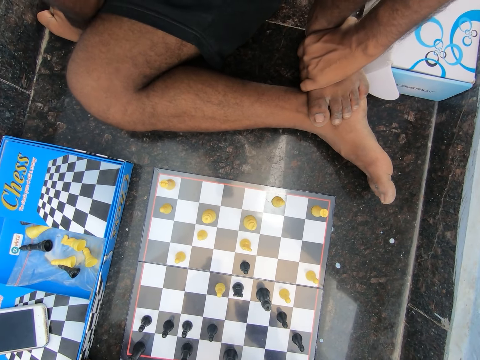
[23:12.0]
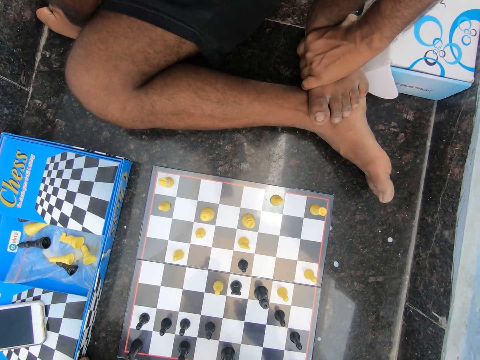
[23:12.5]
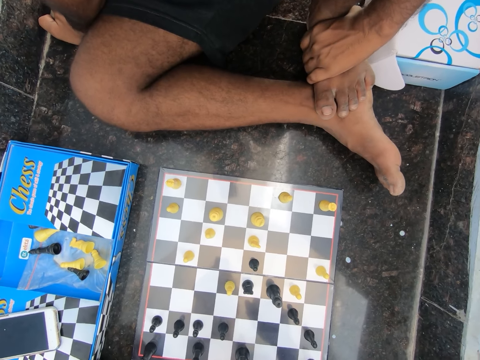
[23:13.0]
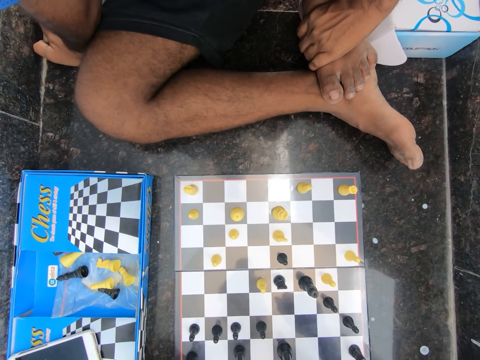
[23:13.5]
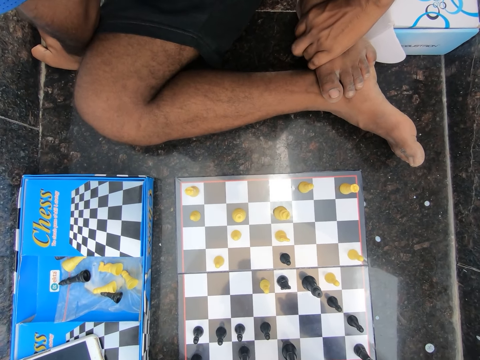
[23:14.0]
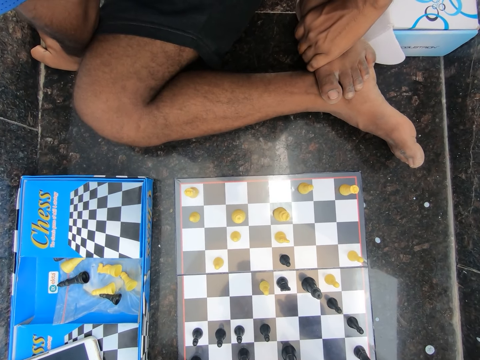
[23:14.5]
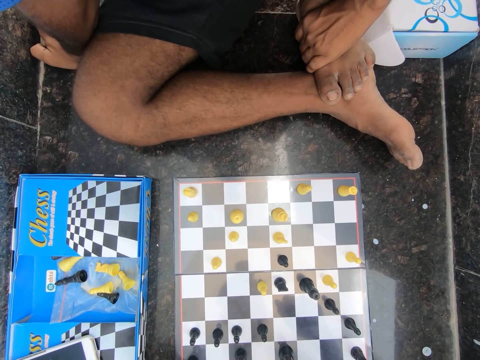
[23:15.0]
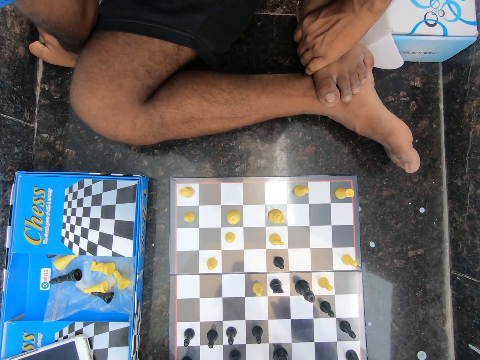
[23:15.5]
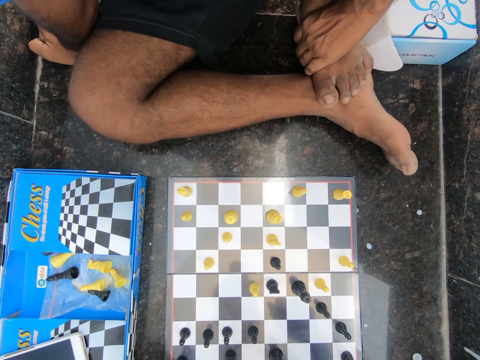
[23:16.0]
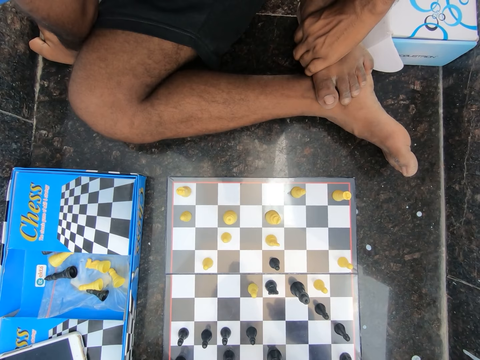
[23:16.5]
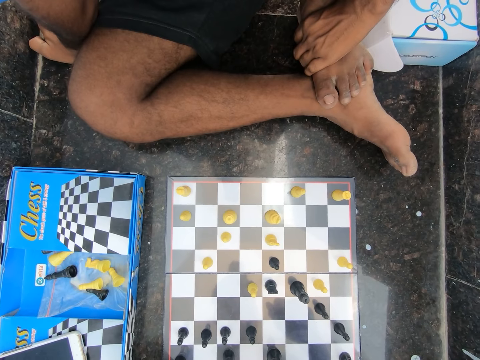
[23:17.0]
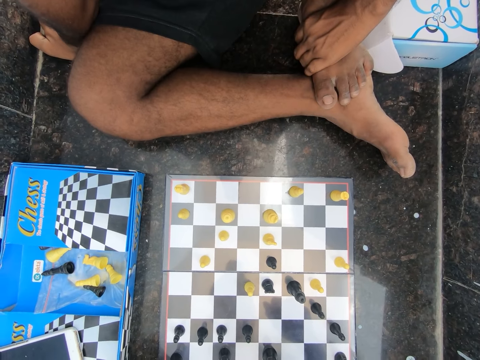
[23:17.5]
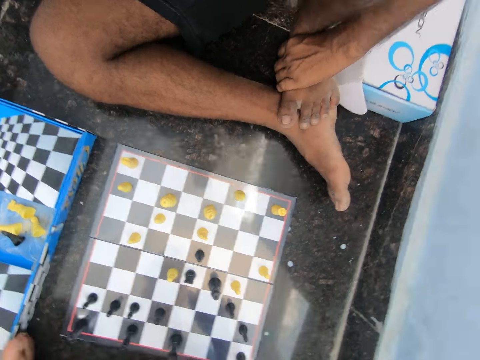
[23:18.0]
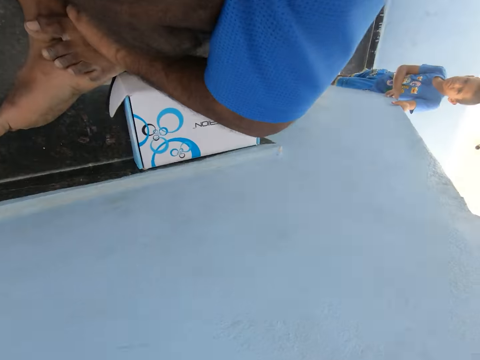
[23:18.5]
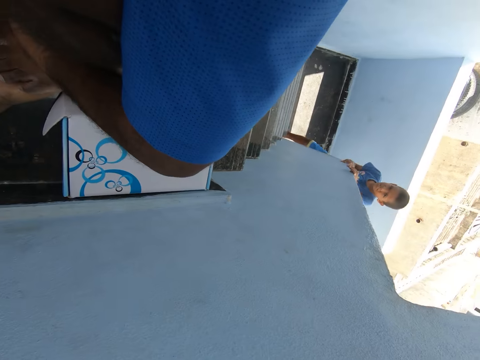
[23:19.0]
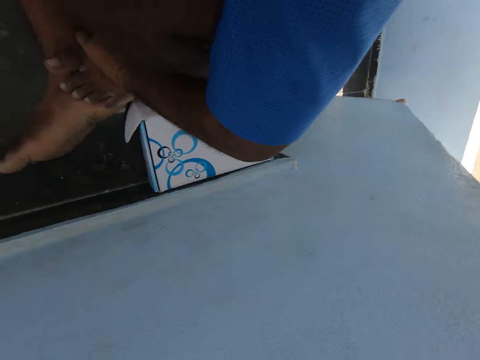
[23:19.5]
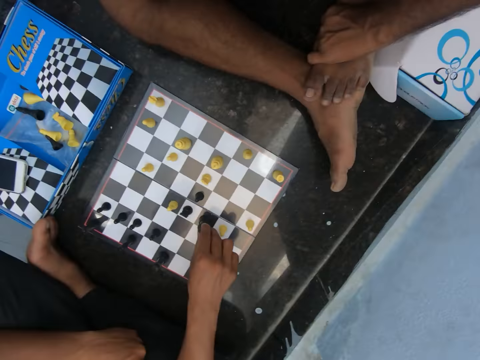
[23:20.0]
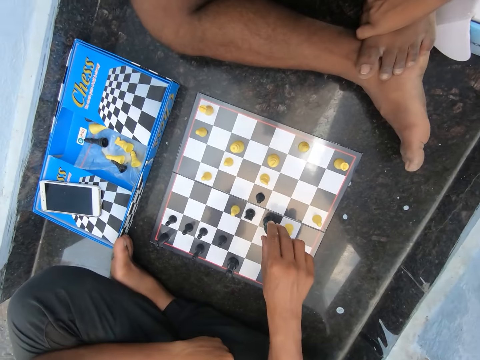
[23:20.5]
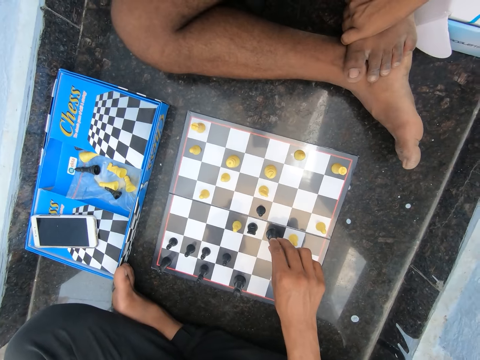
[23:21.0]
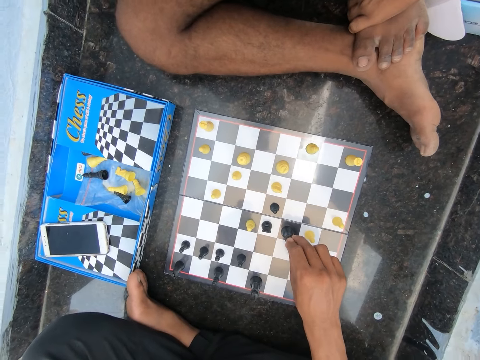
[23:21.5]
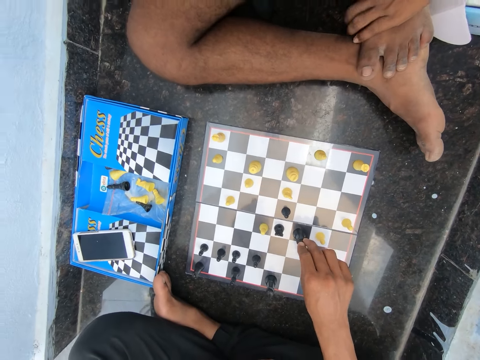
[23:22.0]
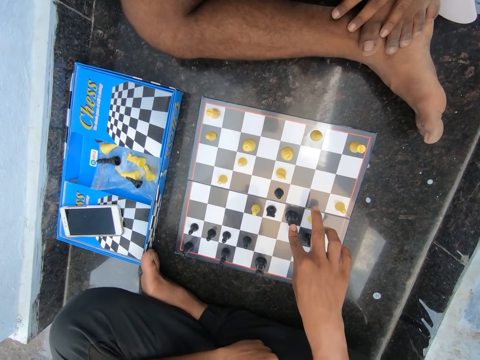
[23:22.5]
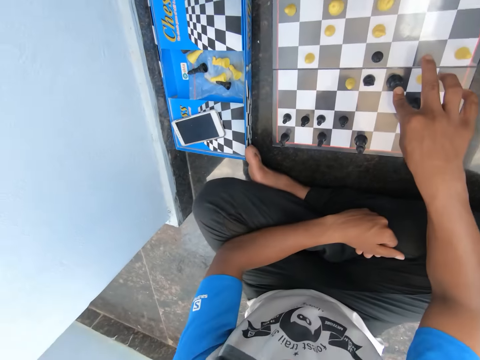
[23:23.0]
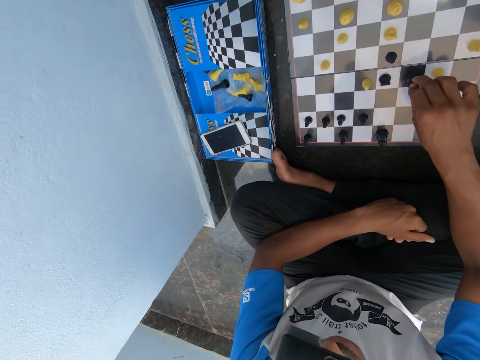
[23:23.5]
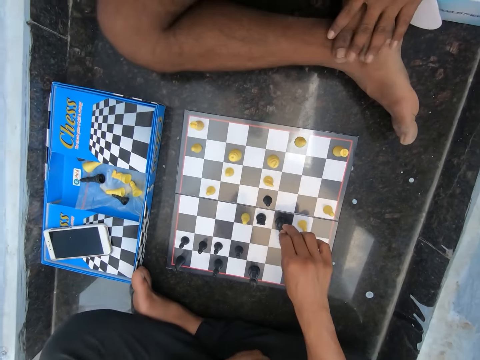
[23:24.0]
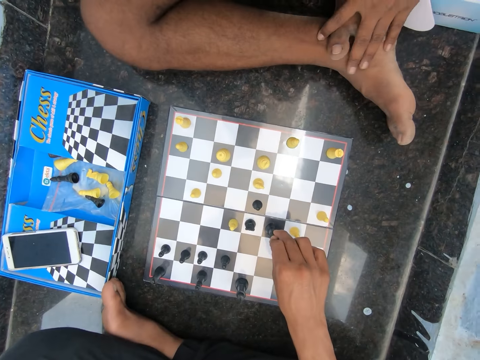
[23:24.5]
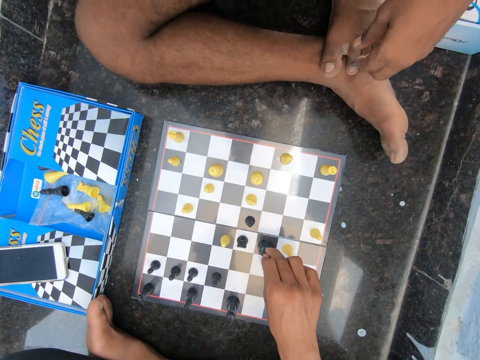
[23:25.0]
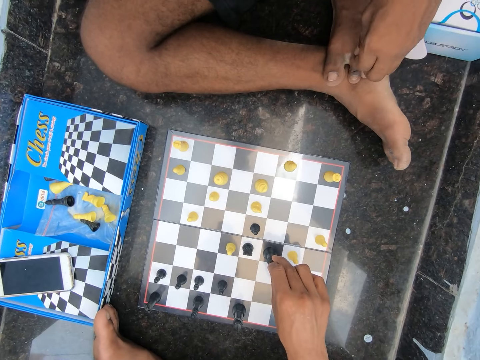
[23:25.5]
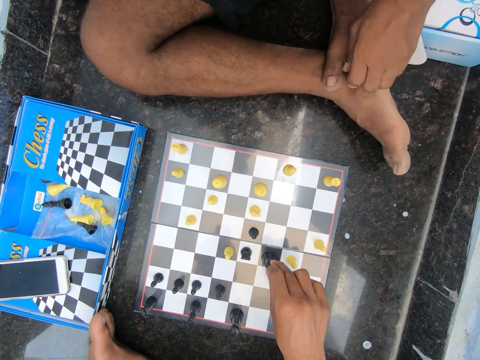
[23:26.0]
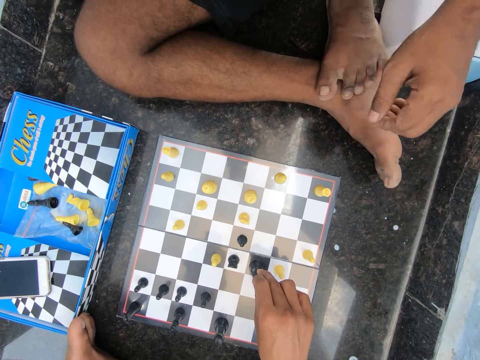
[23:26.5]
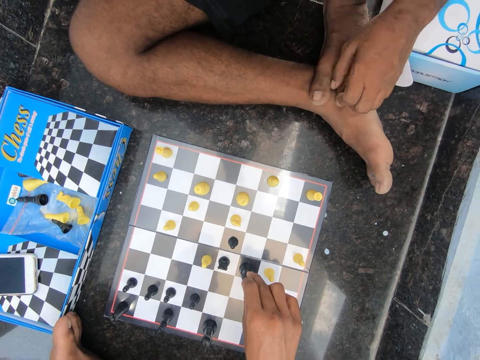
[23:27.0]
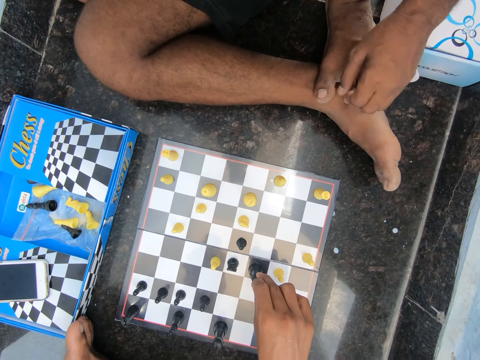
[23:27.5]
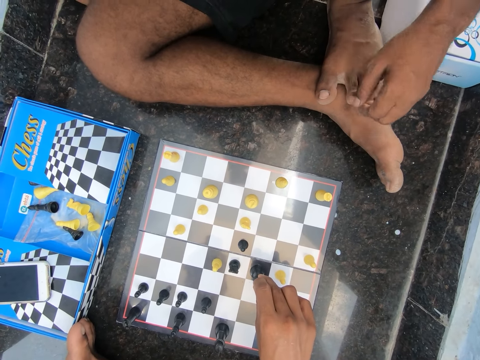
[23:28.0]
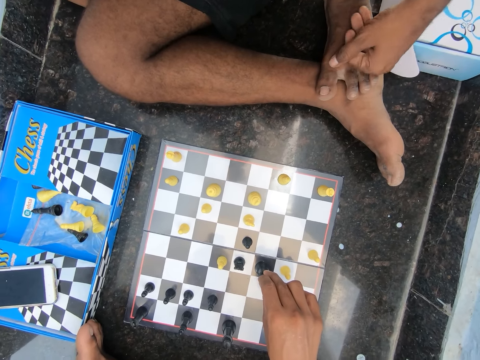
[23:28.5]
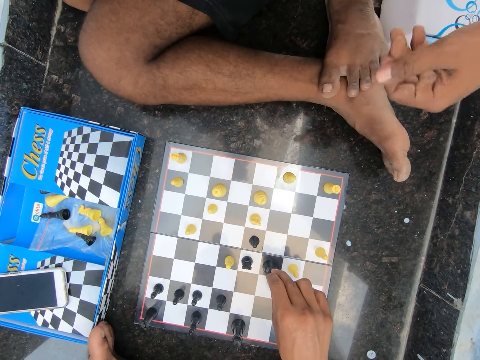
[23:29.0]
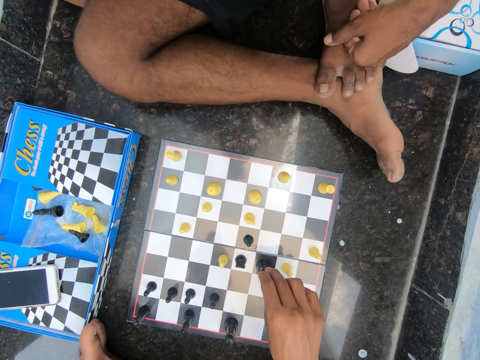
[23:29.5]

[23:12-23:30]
A man looks at the chessboard. A child hides behind the wall. The camera wearer plays chess on the floor of the room. They touch a chess pawn. They look at the chessboard. The man gently hits his left foot with his left hand.

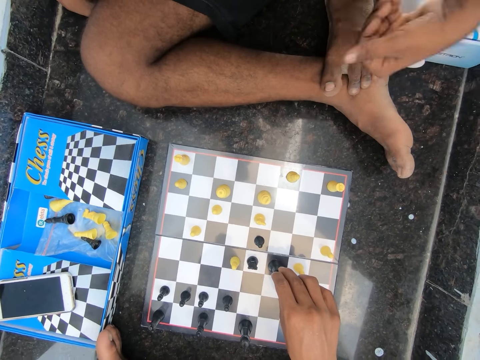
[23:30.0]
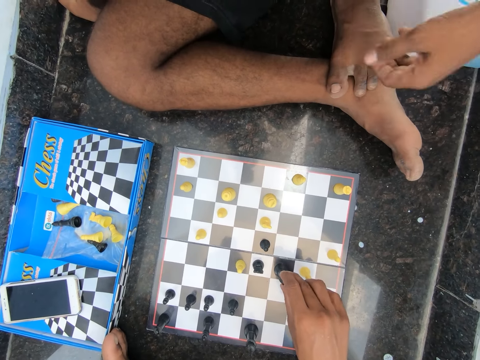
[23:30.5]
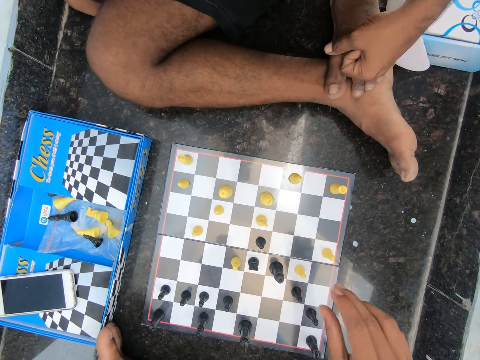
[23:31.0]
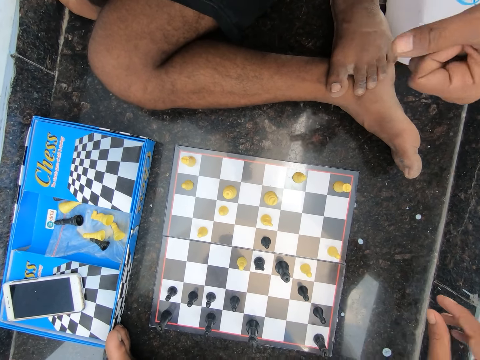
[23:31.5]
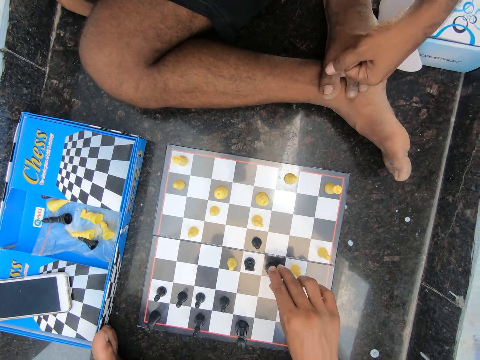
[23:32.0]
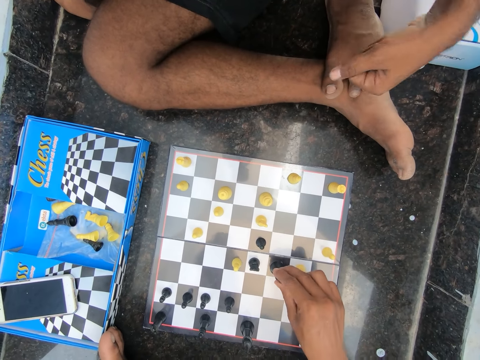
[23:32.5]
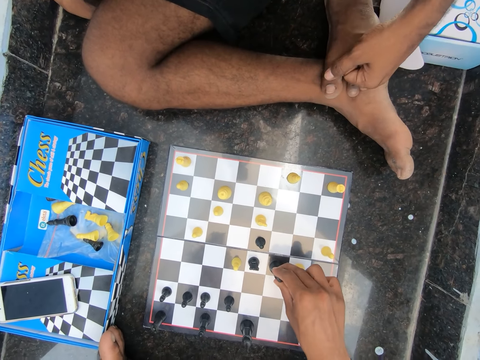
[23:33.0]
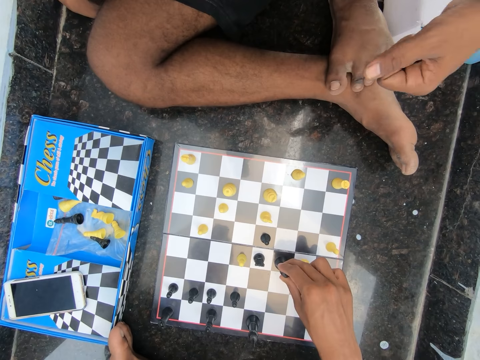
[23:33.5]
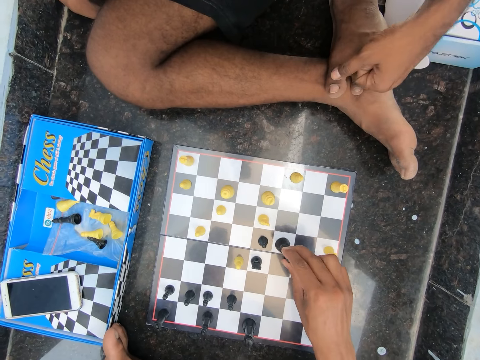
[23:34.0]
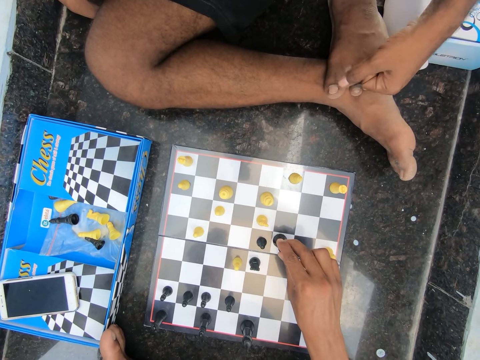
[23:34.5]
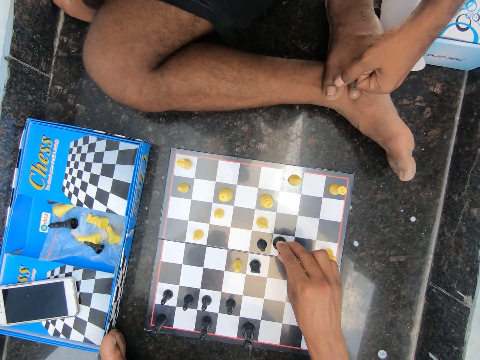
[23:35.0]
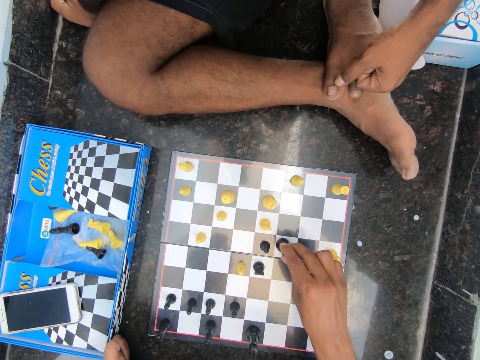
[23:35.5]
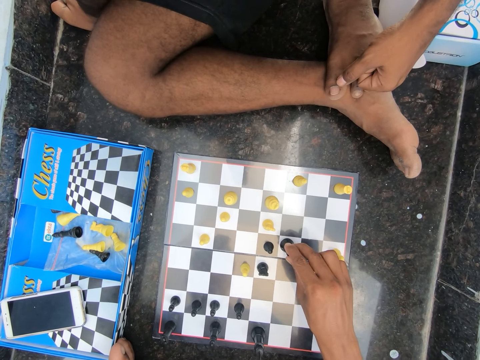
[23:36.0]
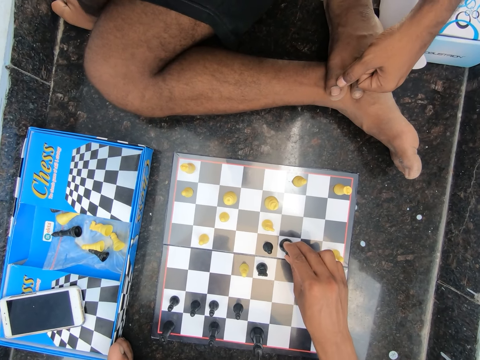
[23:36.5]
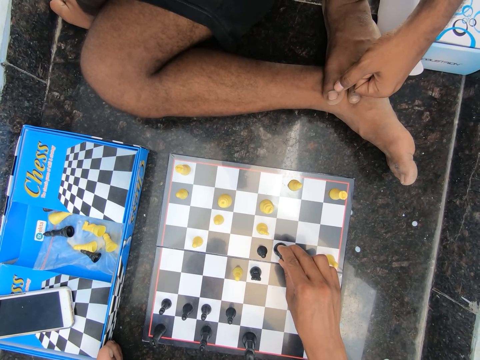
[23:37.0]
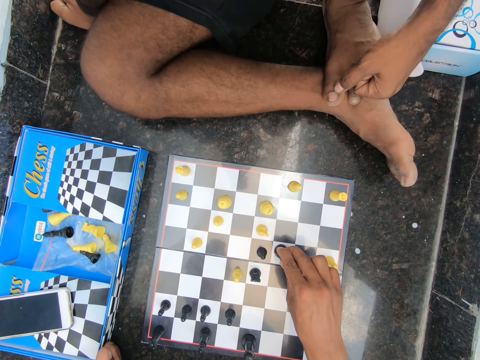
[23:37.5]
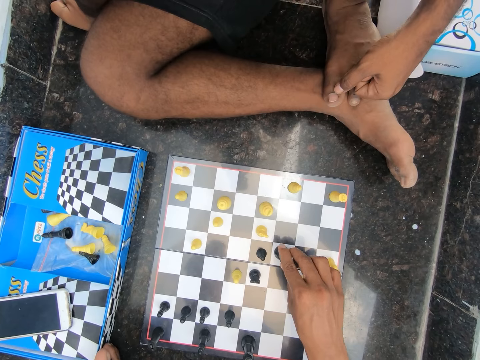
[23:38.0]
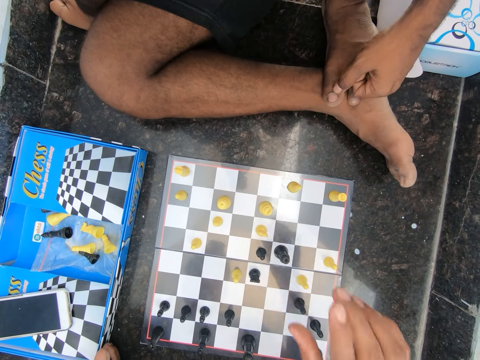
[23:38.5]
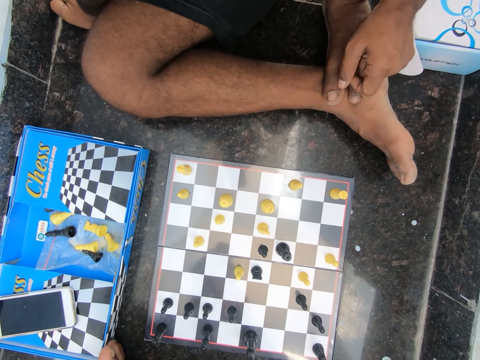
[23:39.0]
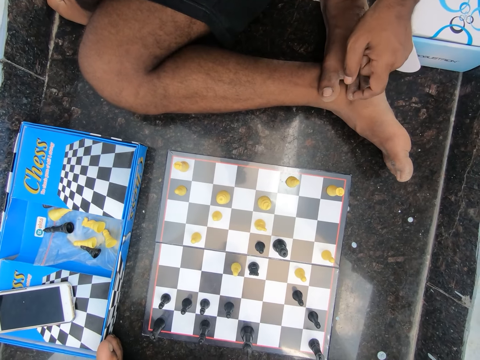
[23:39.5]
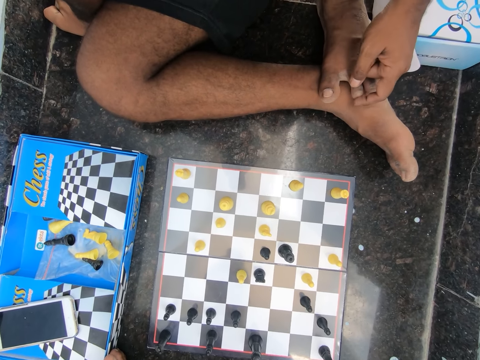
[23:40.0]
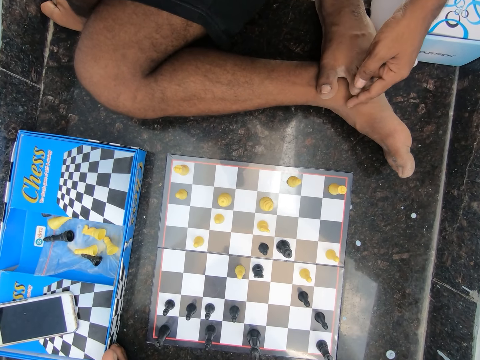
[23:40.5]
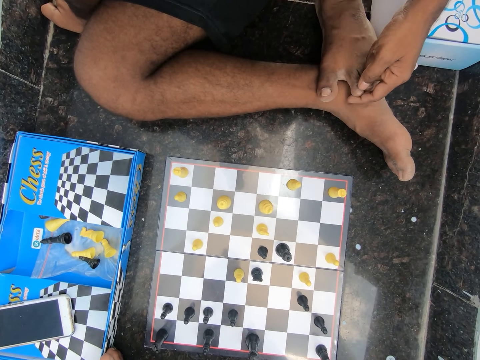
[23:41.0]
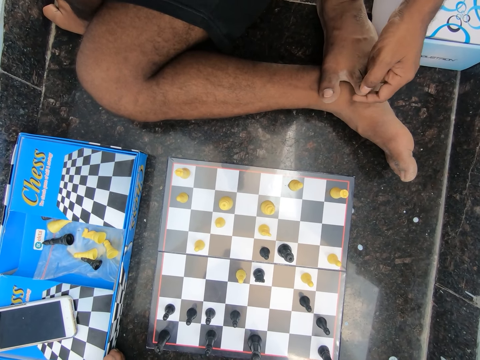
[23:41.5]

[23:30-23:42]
The camera wearer removes his hand from the chess pawn. He touches the chess pawn. He moves the chess pawn. He plays chess on the floor of the room. He touches the chess pawn. He removes his hand from the chess pawn. He looks at the chessboard.
